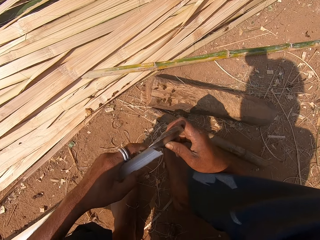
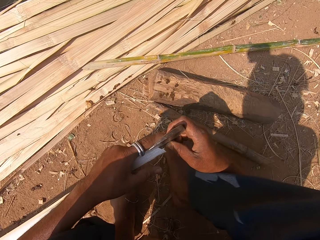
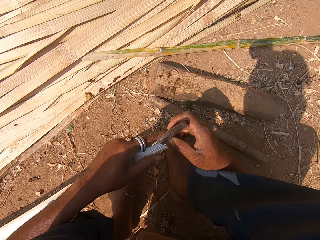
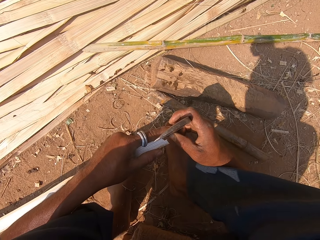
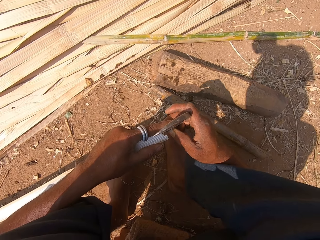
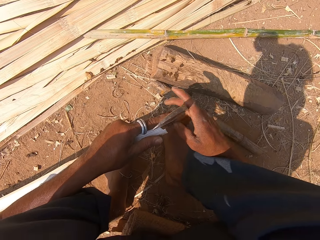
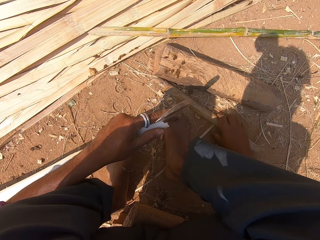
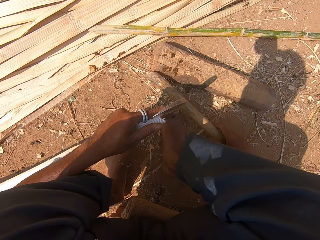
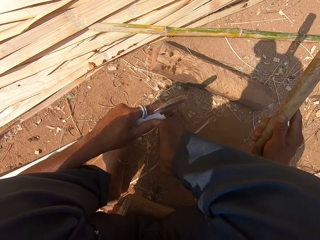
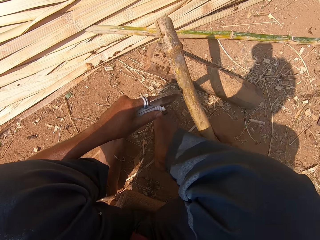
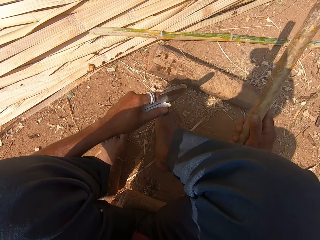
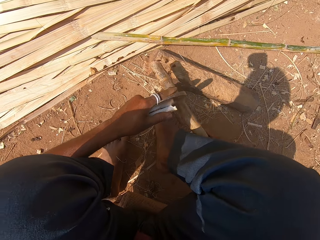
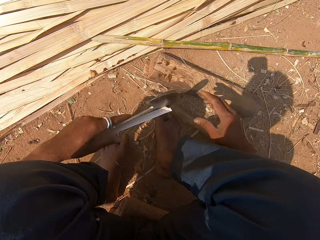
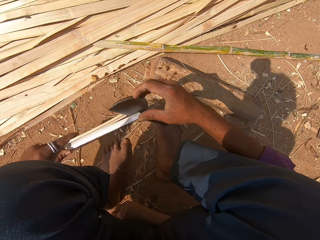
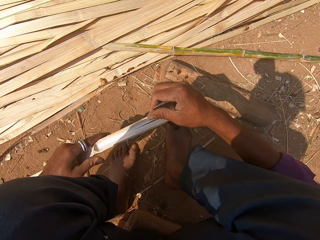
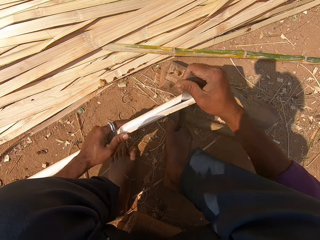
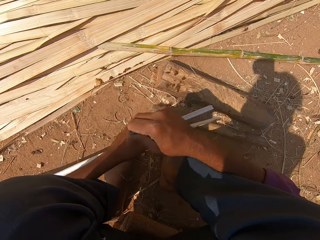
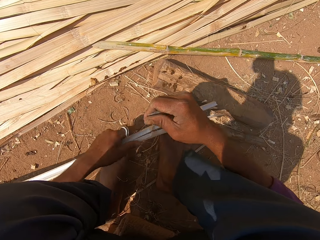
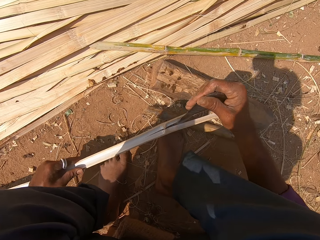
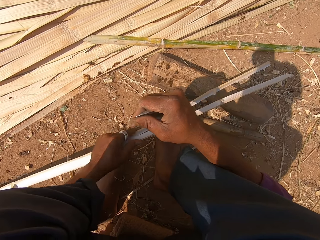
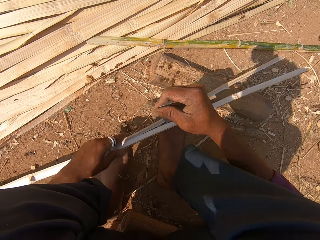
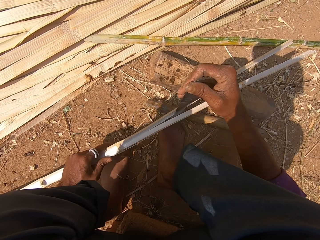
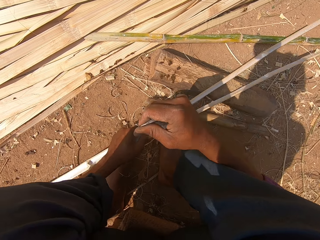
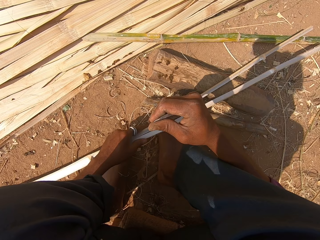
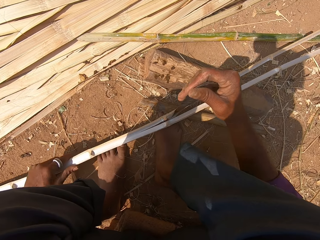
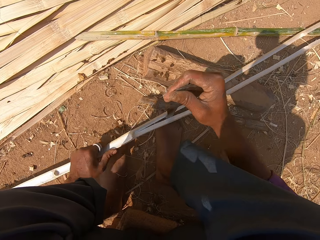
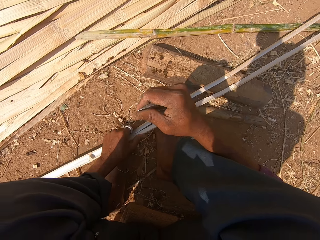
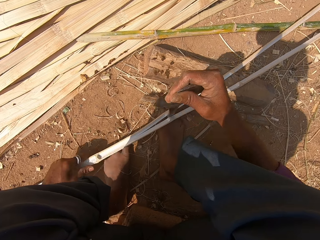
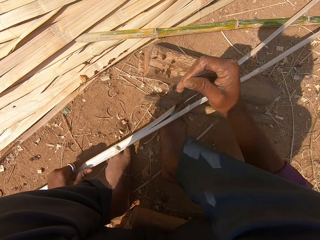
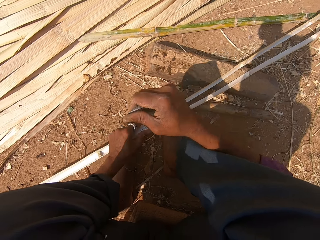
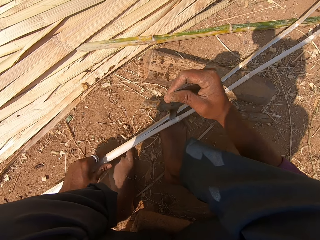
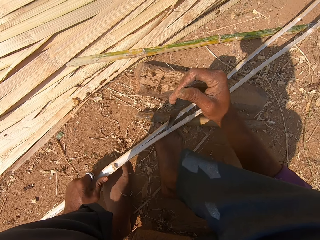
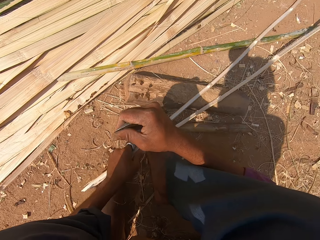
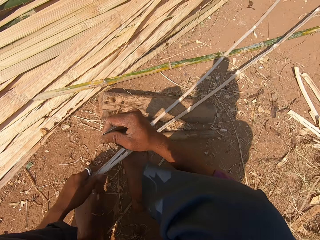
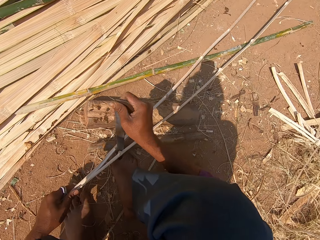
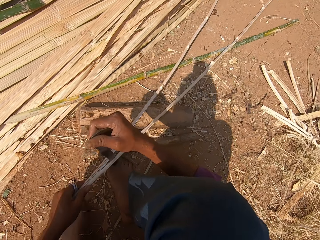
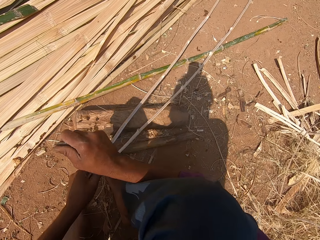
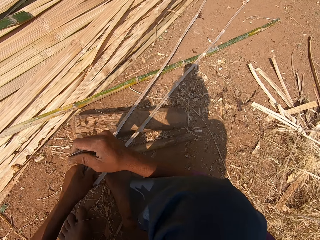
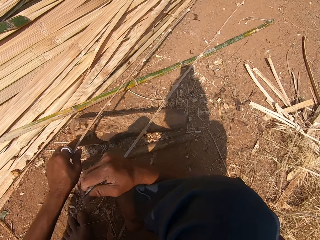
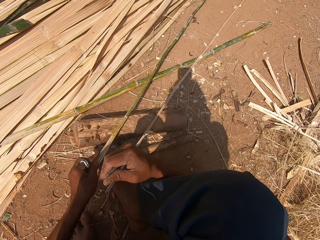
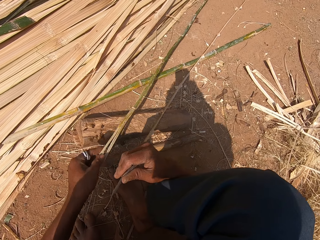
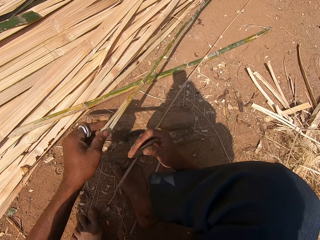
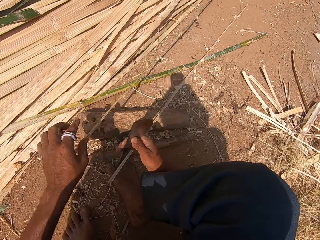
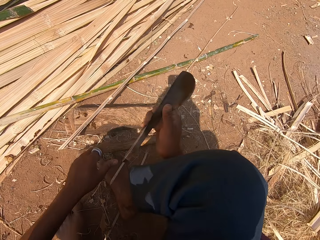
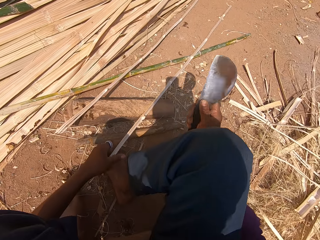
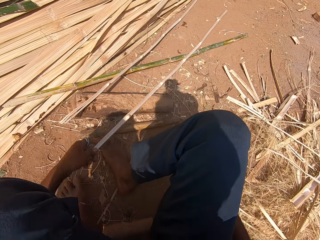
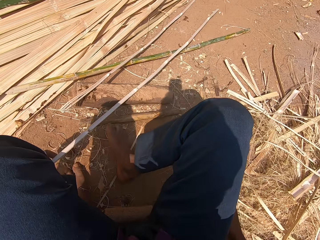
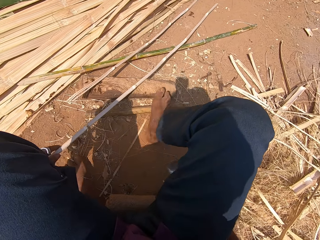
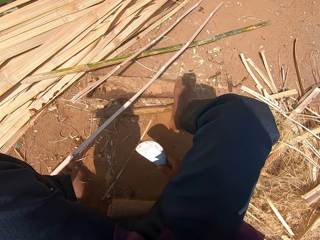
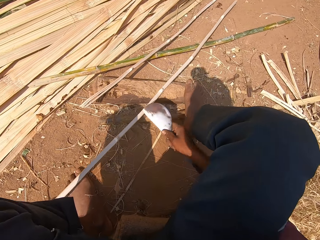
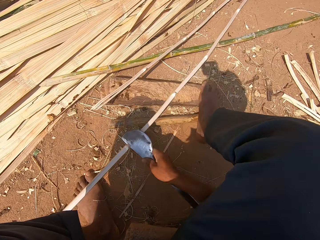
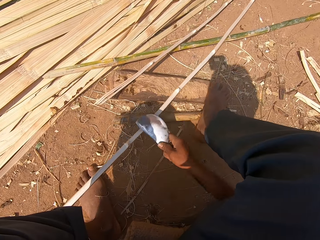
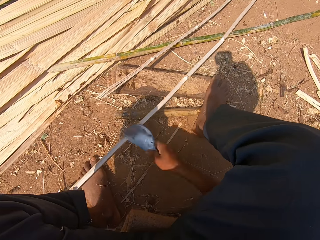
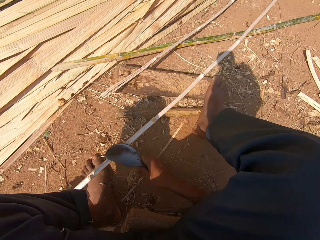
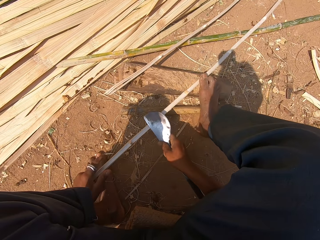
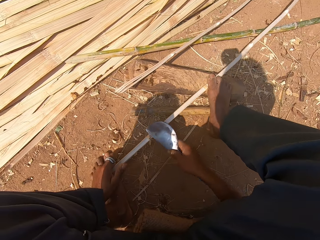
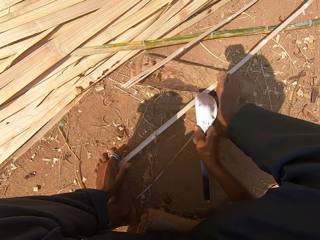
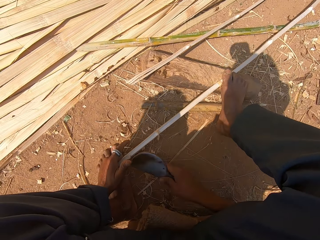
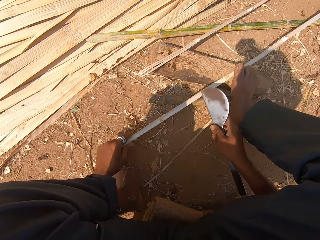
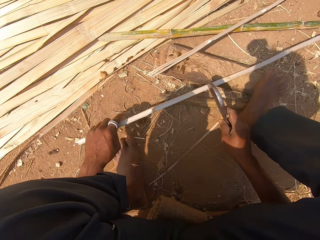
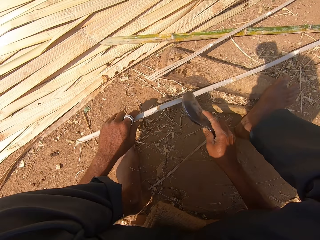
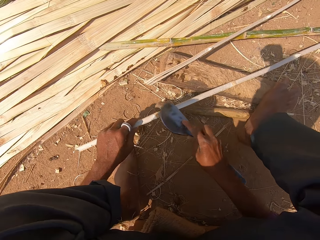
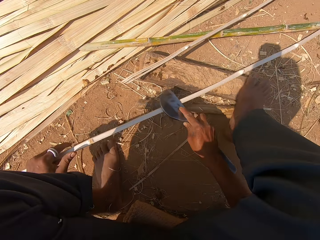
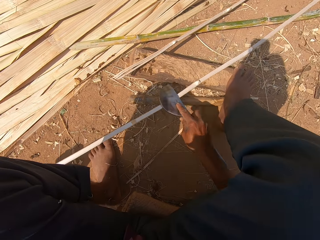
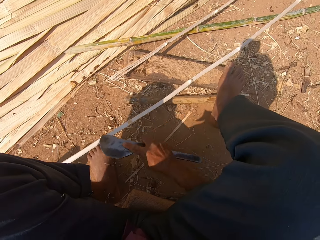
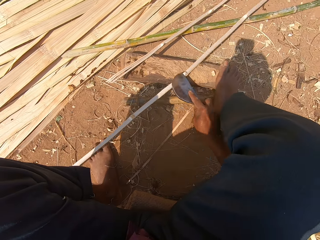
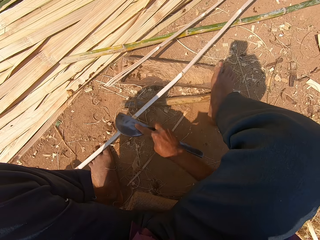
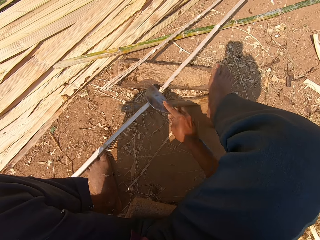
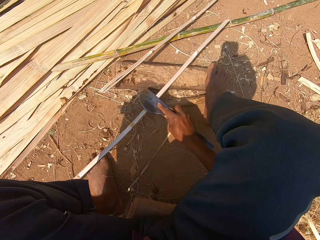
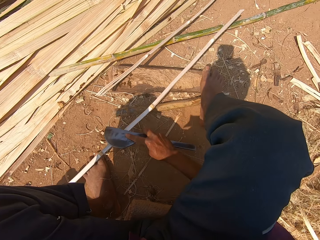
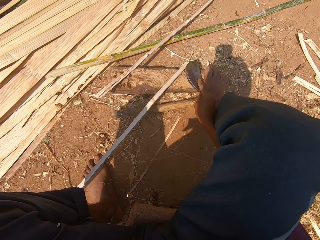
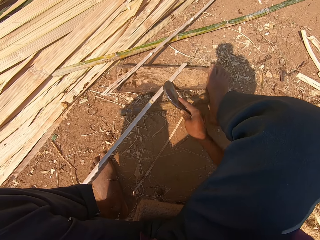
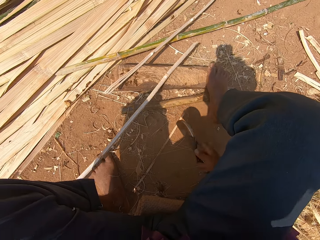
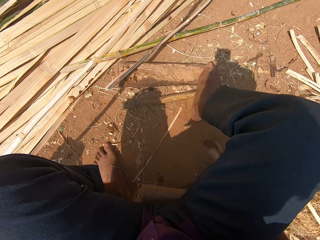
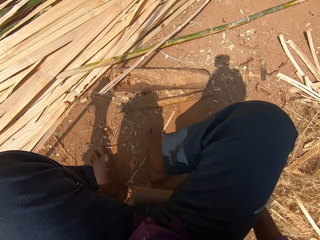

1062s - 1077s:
The camera wearer cuts a bamboo stick with a machete. They pick up wood or a stick, hold the stick, hit the sickle with the wood, and put the wood down. They split the reed with the sickle. They drop the bamboo stick, drop the machete, and sharpen the bamboo stick with the machete. They chop the reed with the sickle.

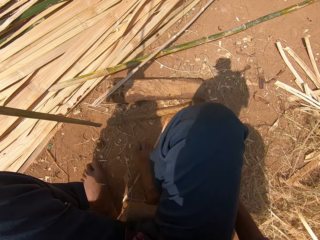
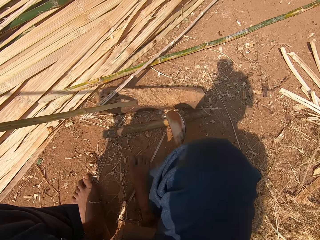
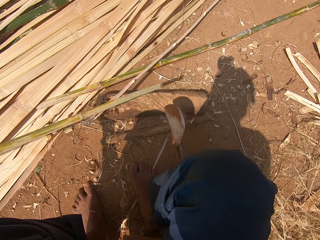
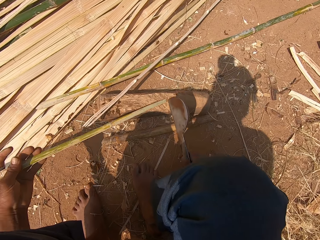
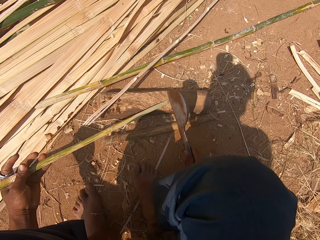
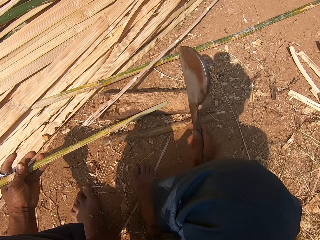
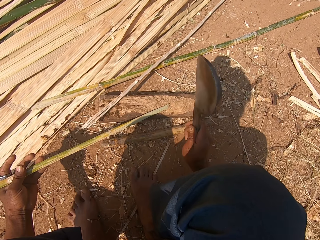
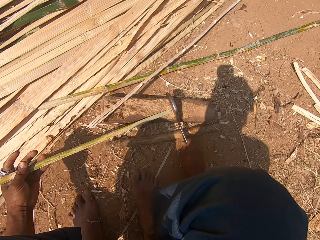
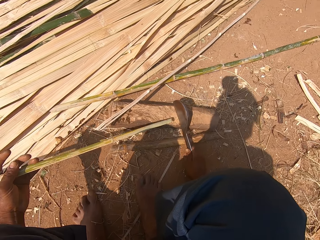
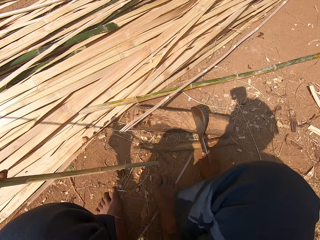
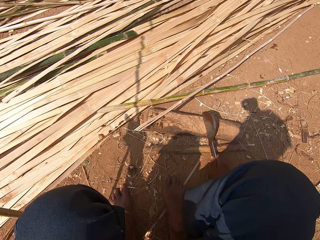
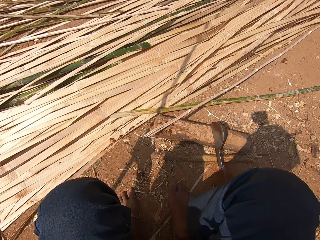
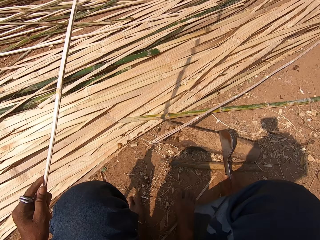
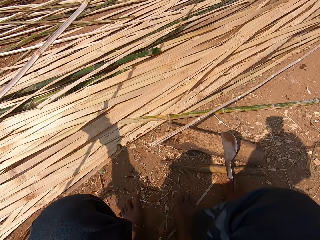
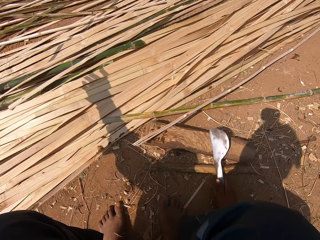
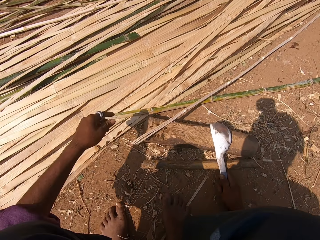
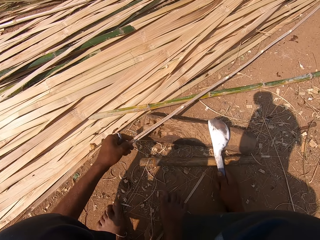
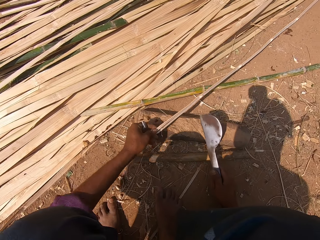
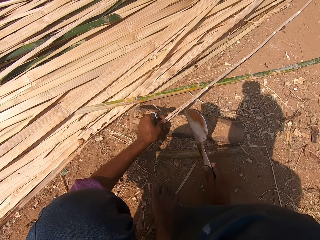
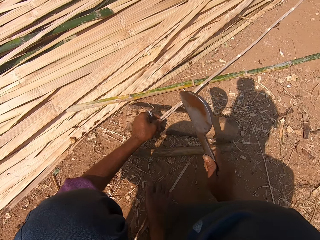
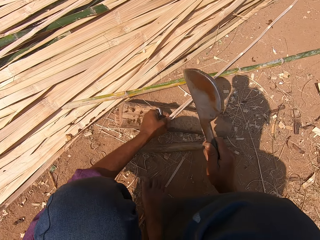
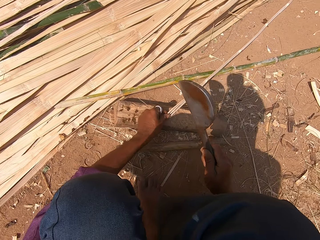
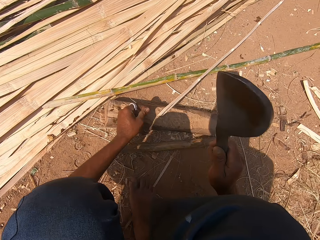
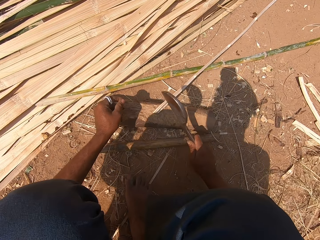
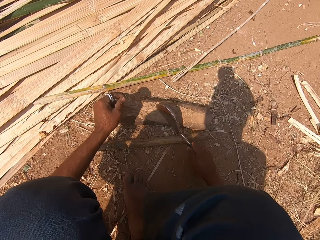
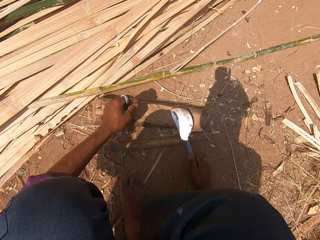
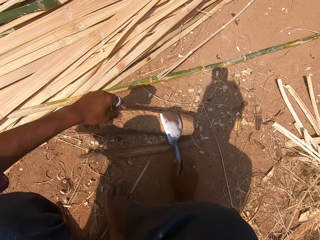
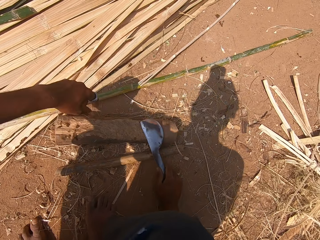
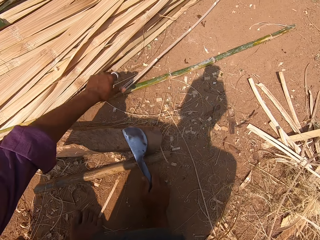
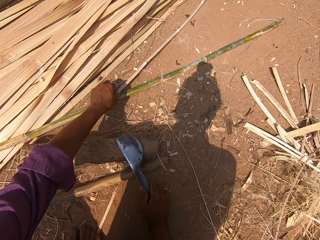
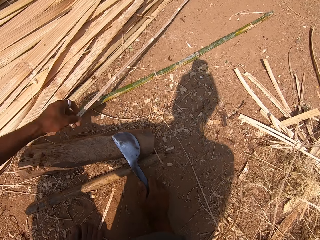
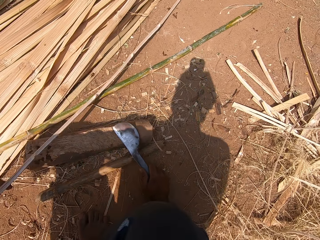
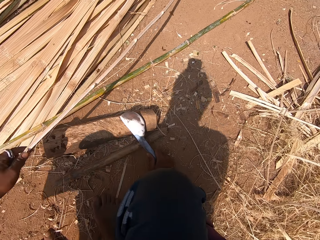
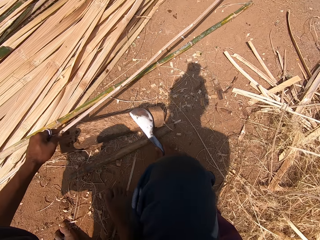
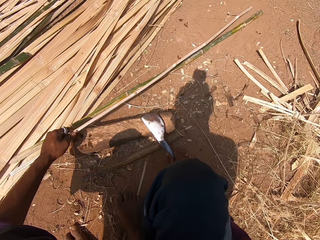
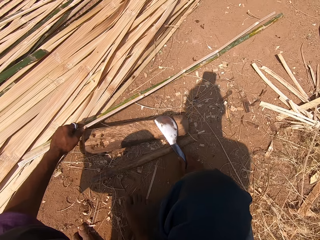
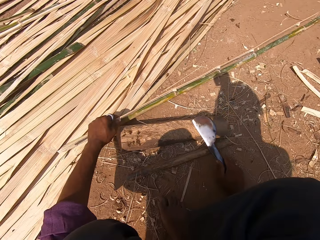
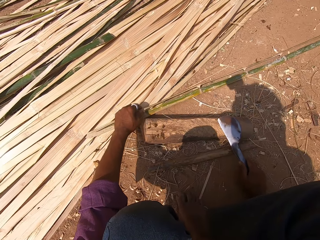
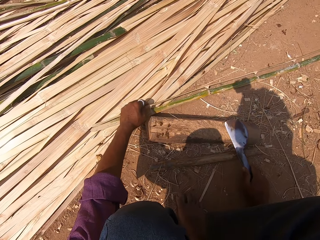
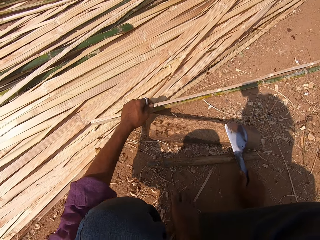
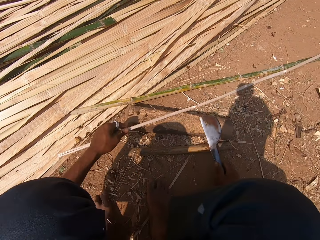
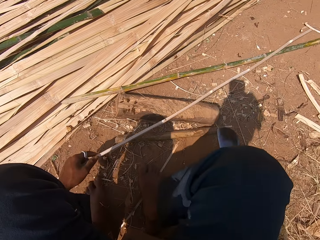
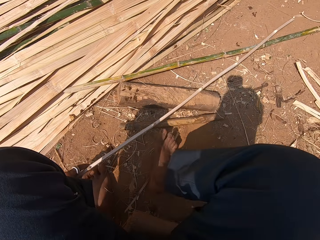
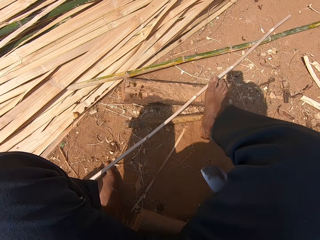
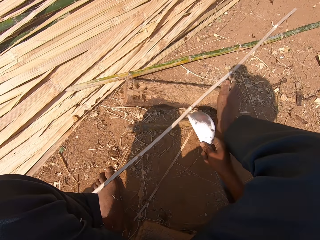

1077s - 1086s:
The camera wearer holds a bamboo stick. They throw the reed aside. They hold a bamboo stick. They cut the bamboo stick with a machete. They hold the bamboo stick.
